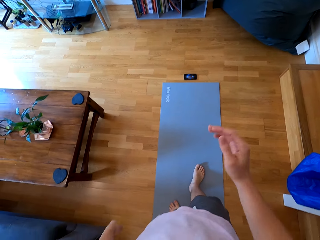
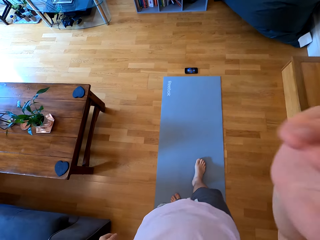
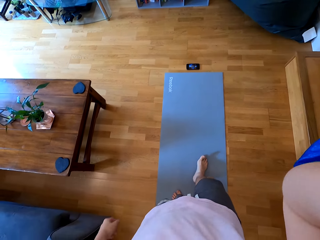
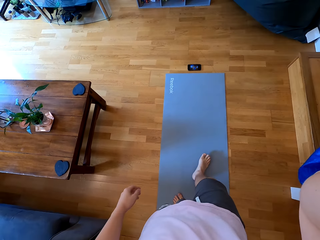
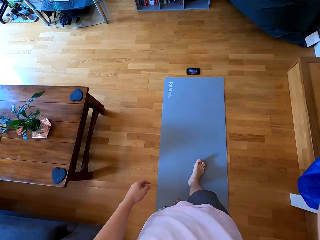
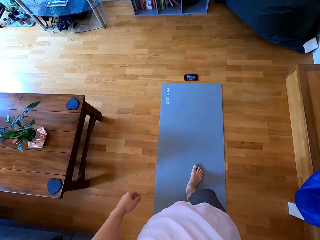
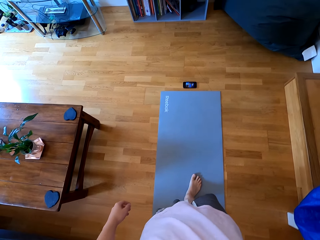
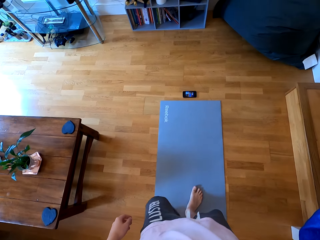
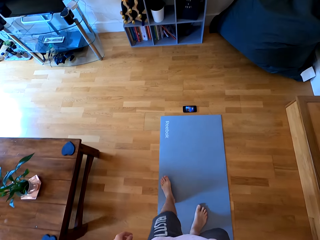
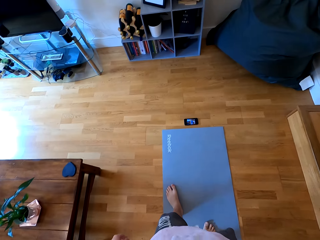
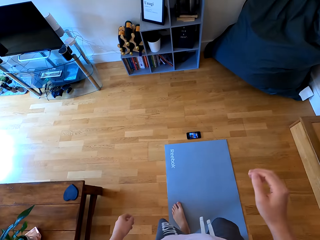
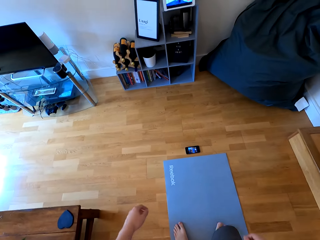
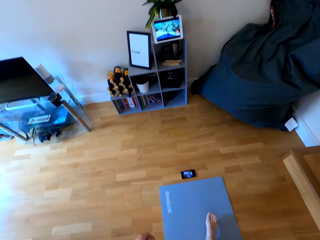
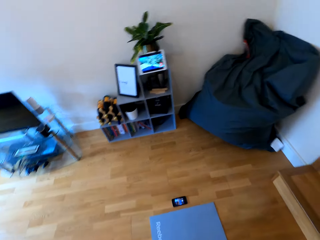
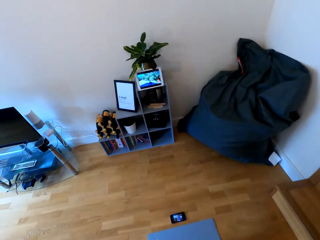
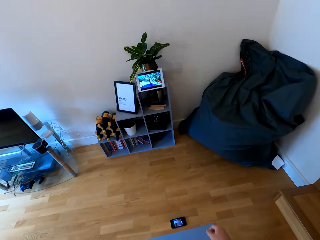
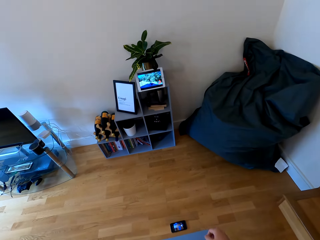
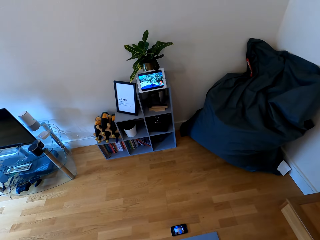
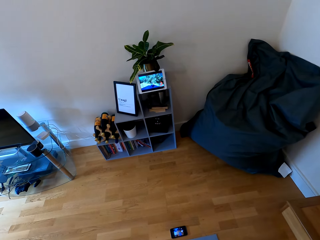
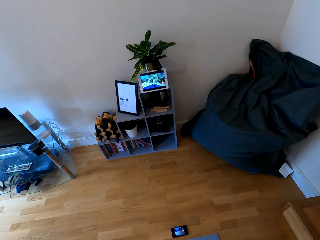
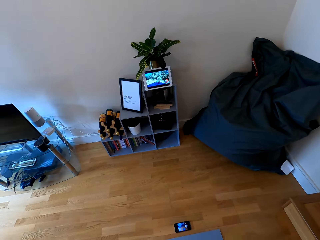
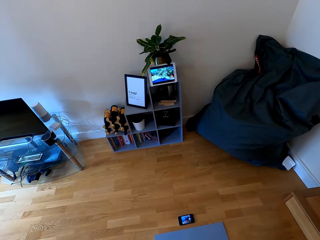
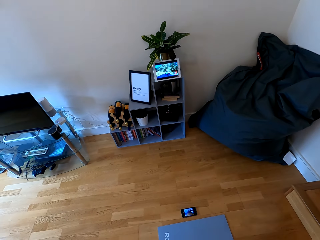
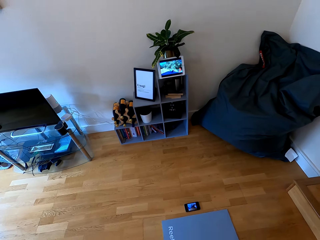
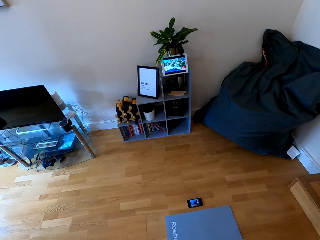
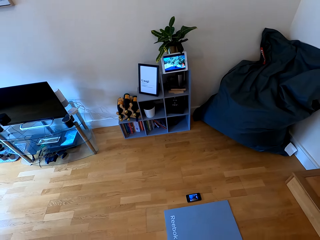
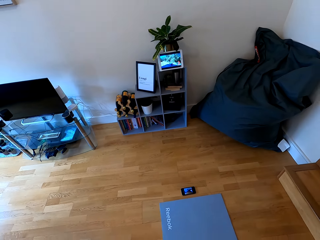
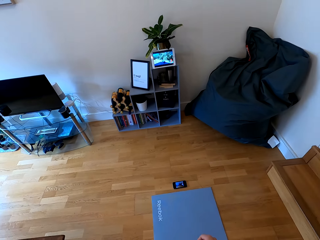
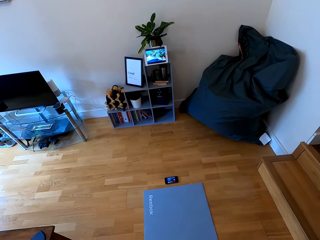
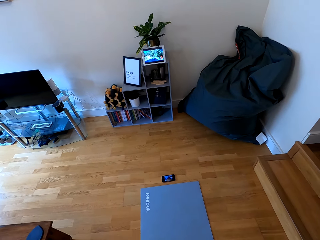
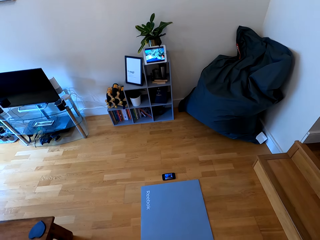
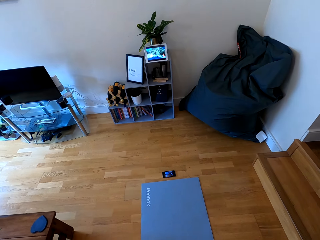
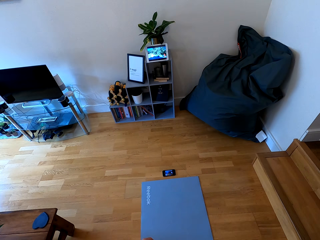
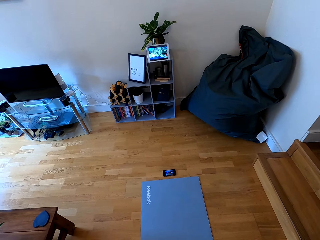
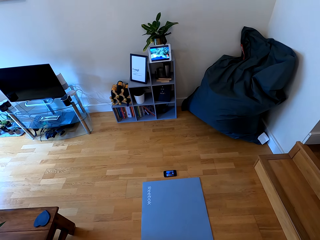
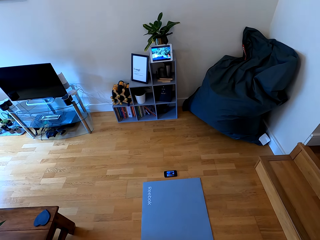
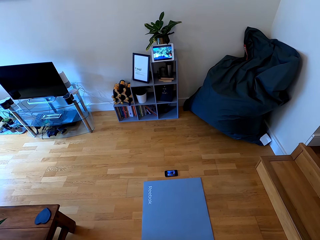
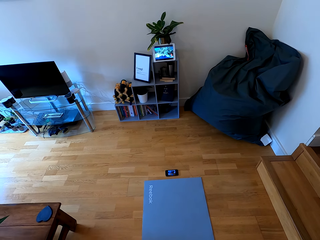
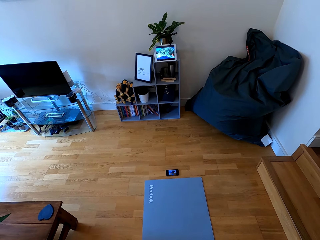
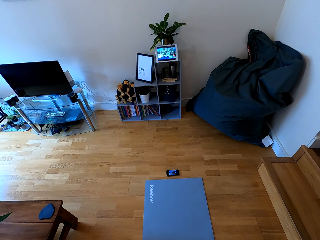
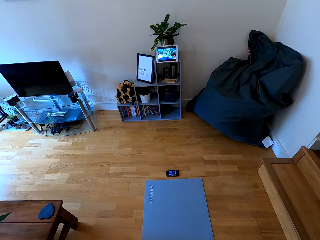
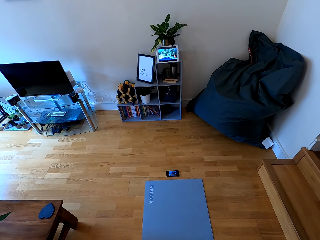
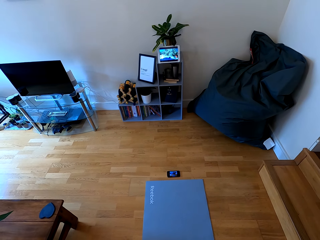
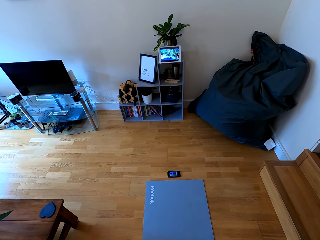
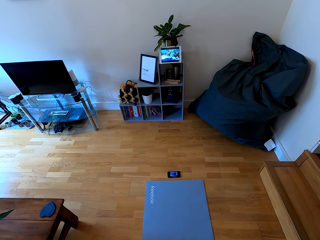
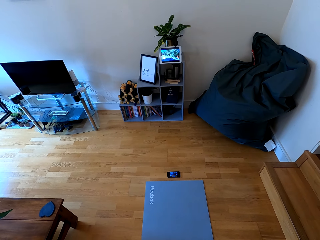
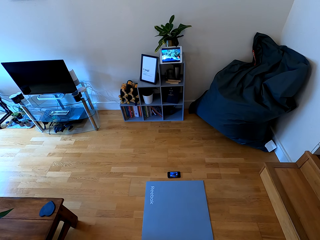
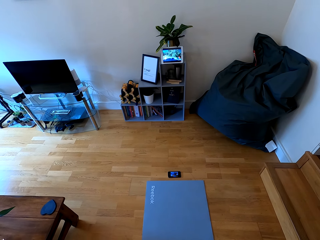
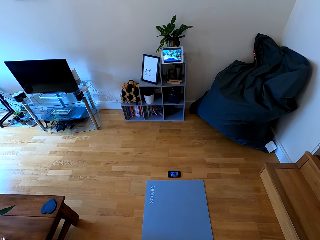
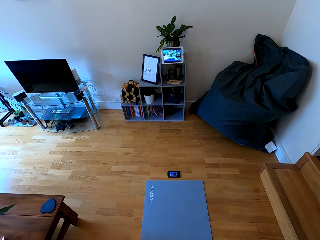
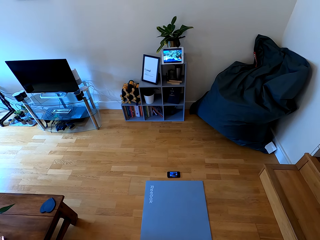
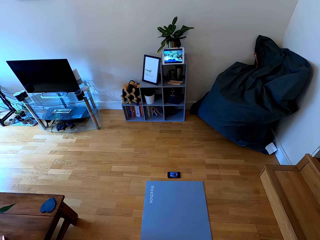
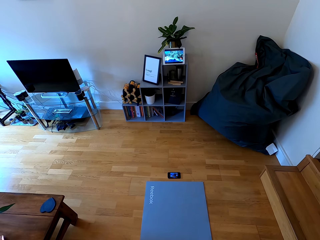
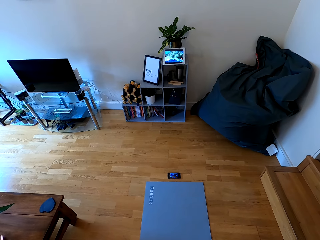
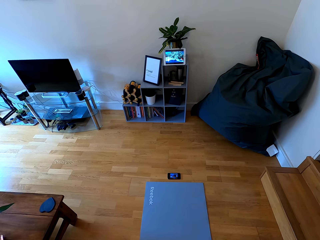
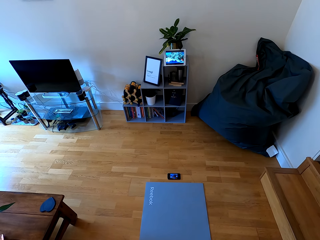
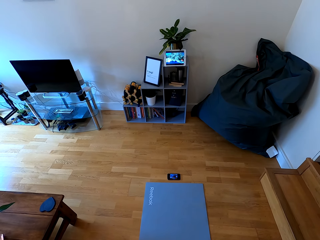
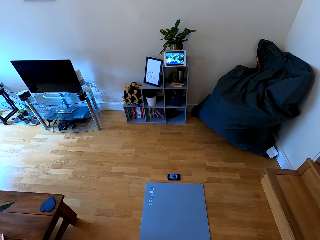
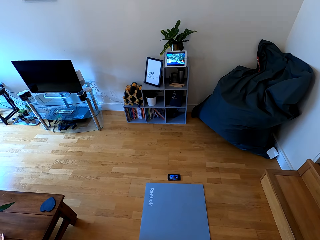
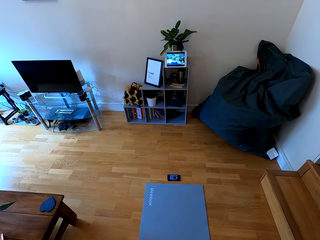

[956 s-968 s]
The camera wearer raises their right hand towards something. They withdraw their right hand from something. They look at the tablet.

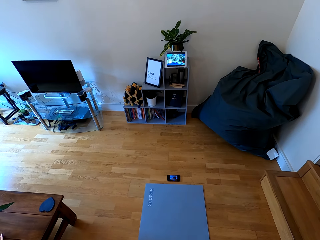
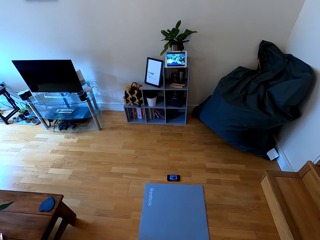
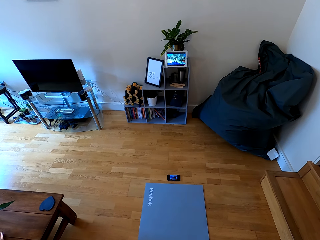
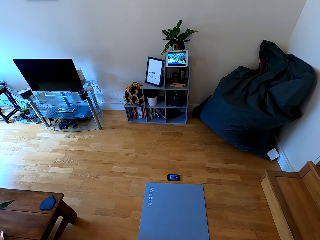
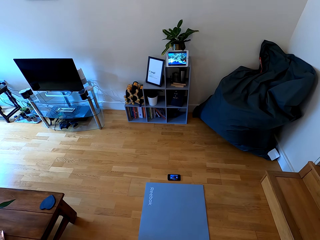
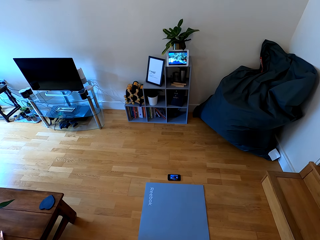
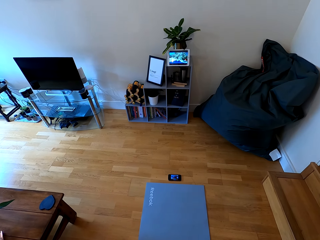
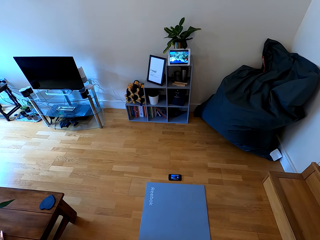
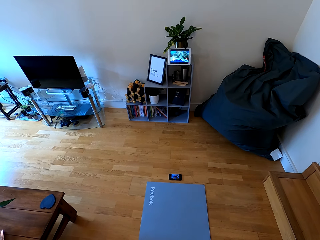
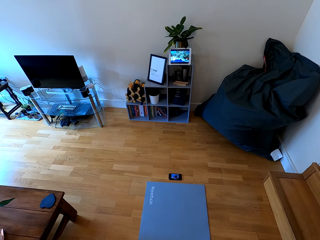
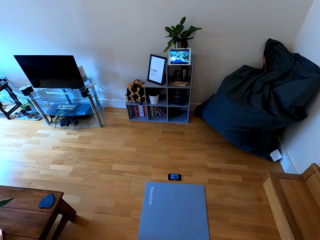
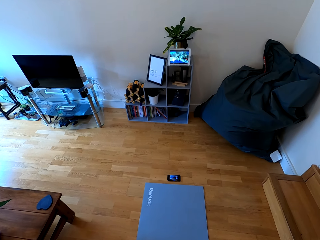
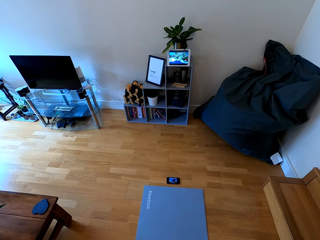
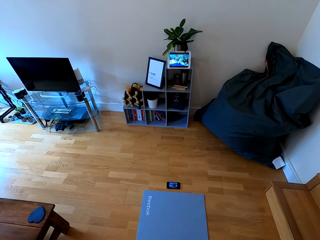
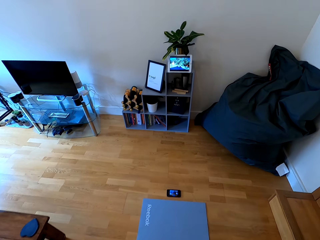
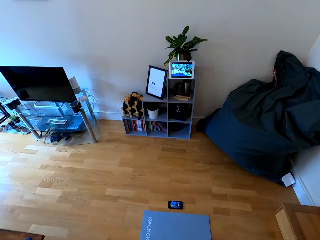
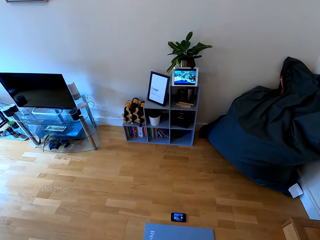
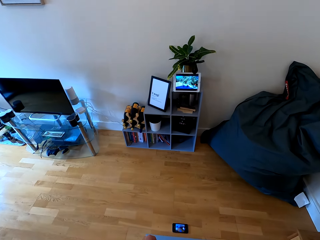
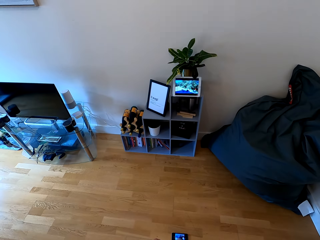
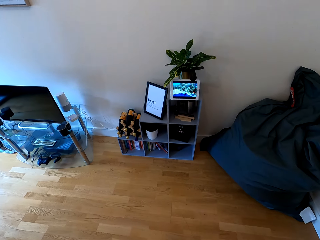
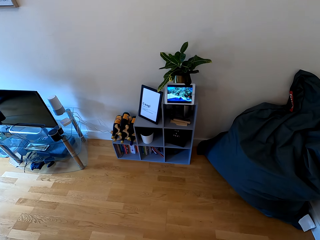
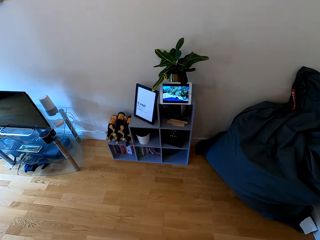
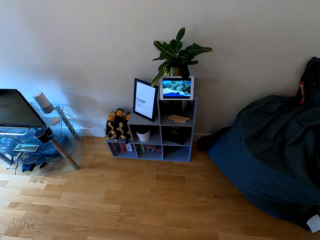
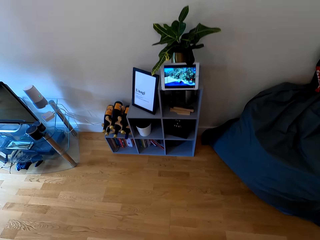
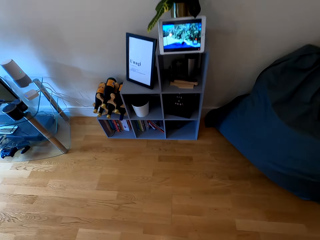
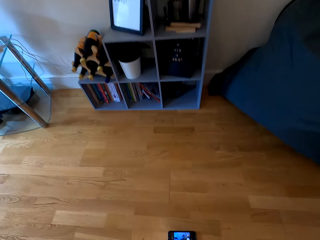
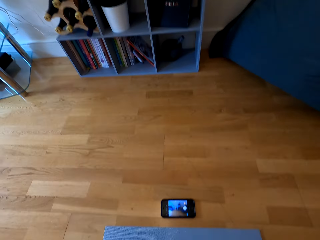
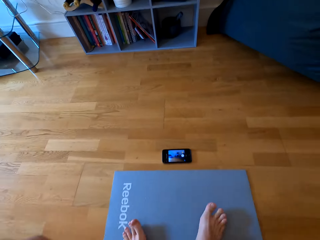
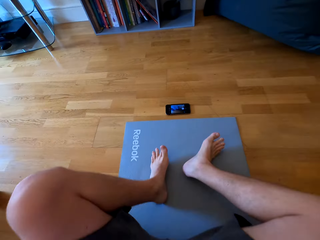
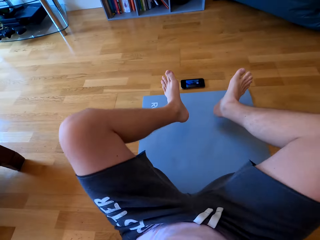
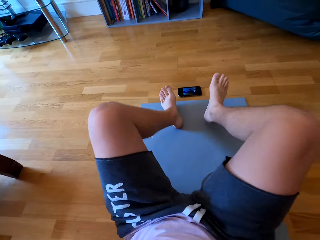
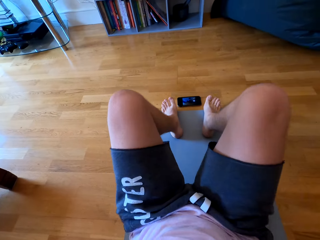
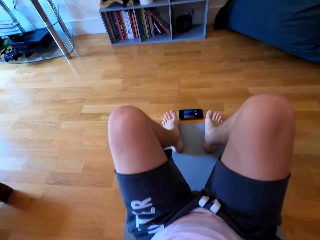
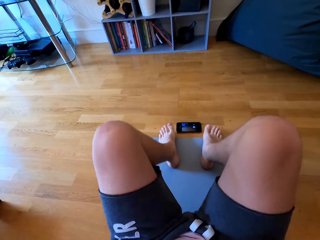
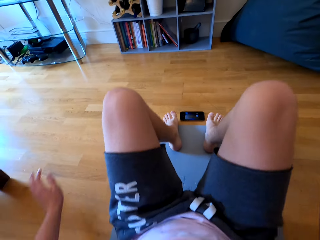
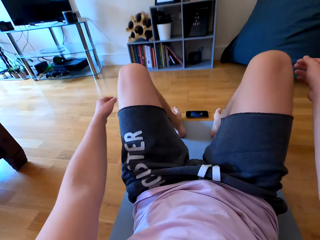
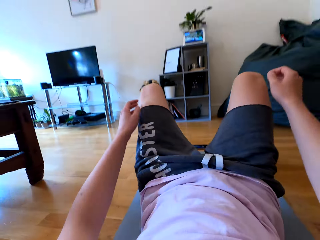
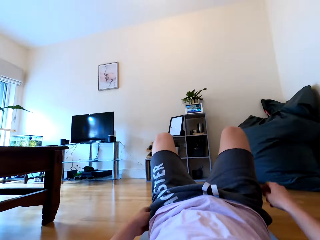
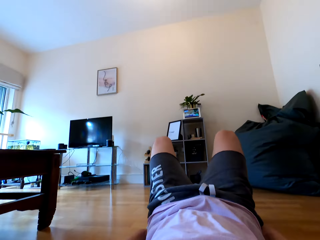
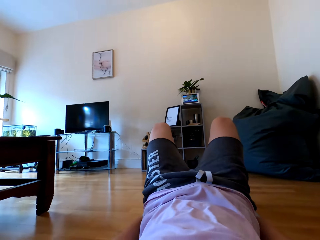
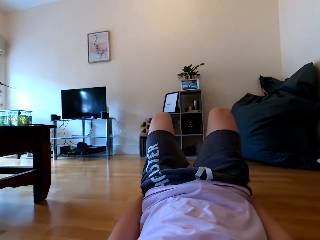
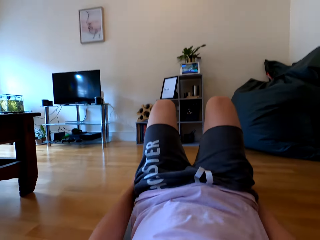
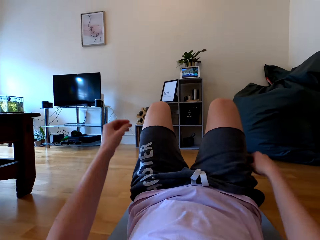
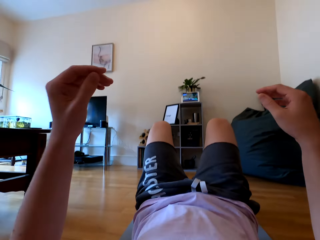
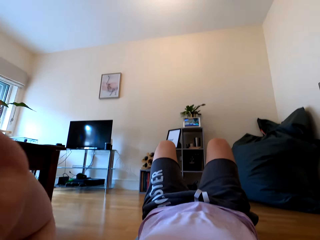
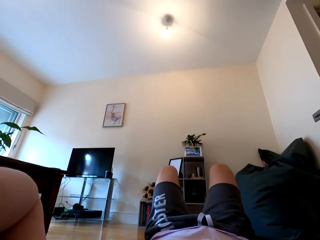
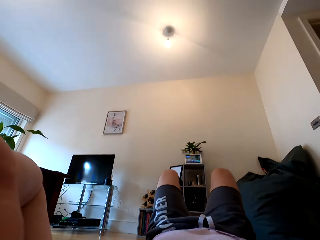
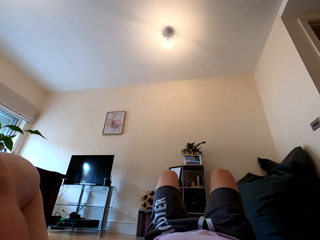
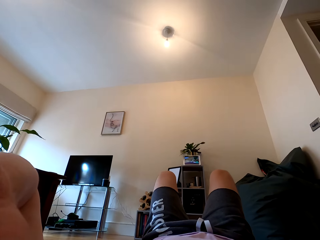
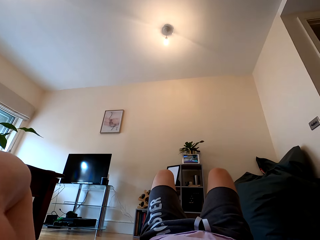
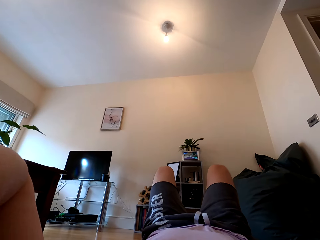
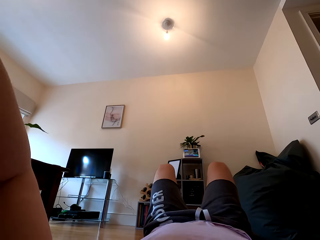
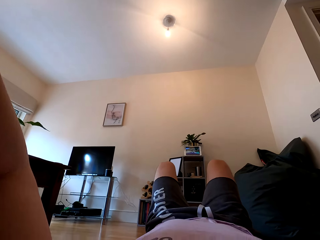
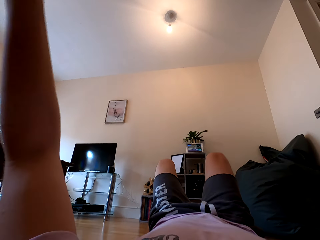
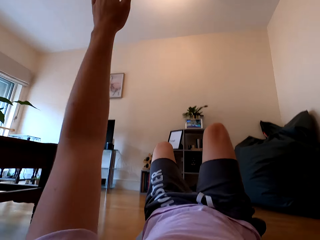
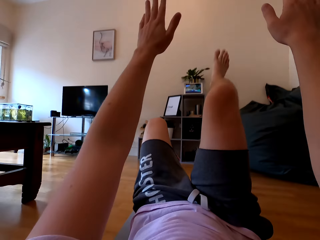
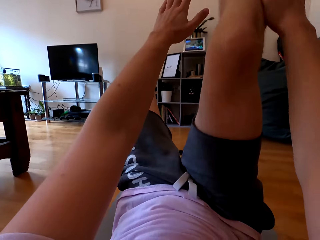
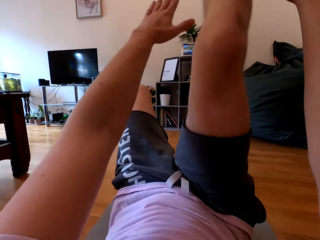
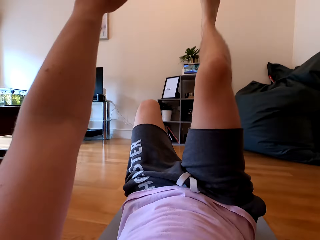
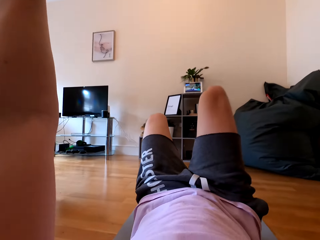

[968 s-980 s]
The camera wearer sits on the mat. They raise up the body. They raise both hands up.
